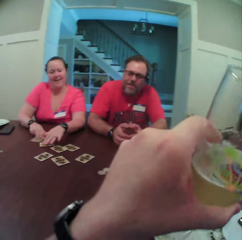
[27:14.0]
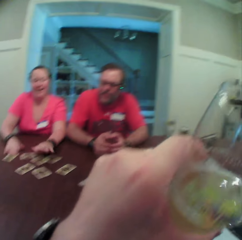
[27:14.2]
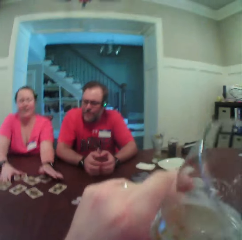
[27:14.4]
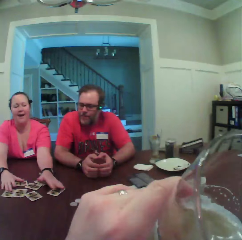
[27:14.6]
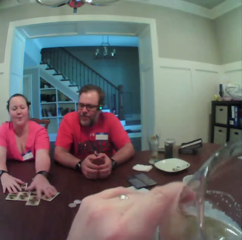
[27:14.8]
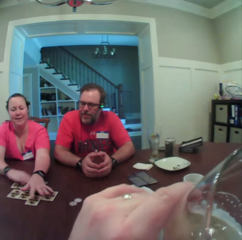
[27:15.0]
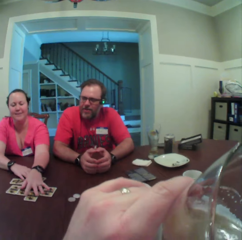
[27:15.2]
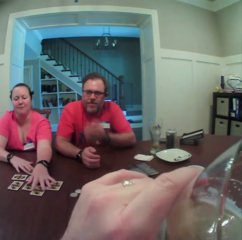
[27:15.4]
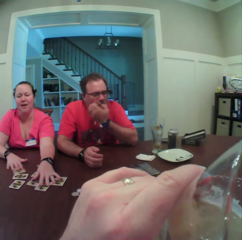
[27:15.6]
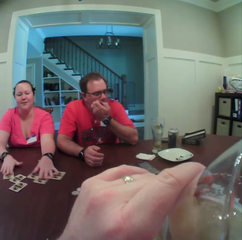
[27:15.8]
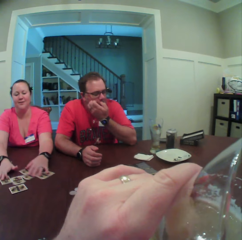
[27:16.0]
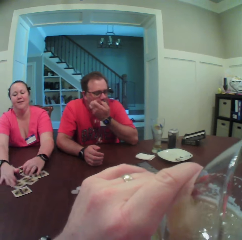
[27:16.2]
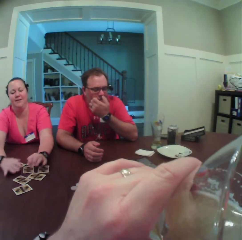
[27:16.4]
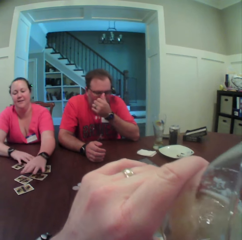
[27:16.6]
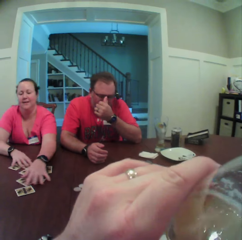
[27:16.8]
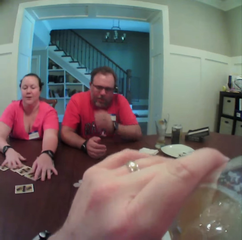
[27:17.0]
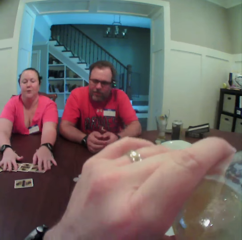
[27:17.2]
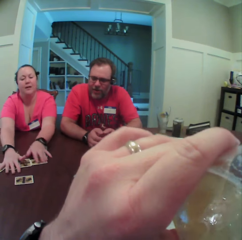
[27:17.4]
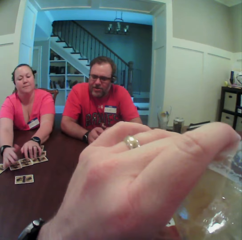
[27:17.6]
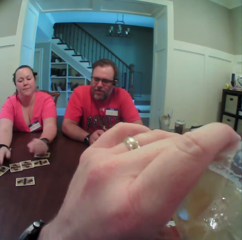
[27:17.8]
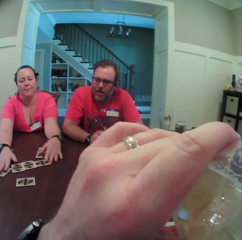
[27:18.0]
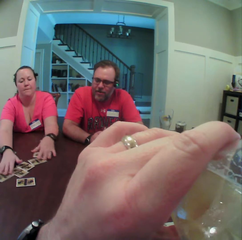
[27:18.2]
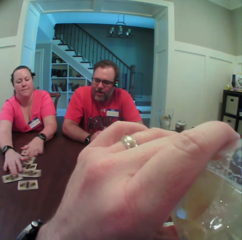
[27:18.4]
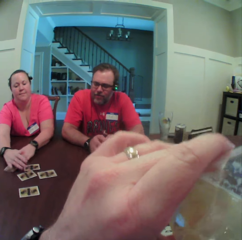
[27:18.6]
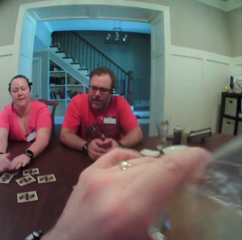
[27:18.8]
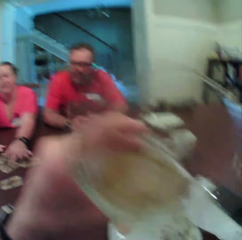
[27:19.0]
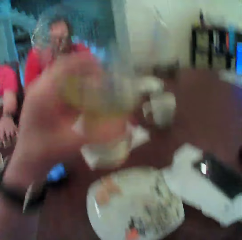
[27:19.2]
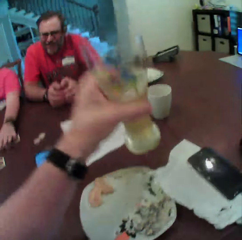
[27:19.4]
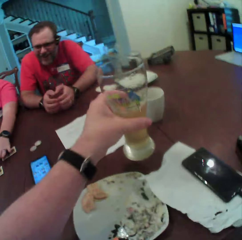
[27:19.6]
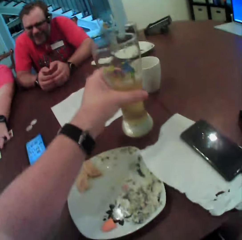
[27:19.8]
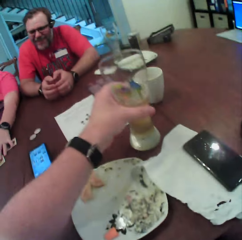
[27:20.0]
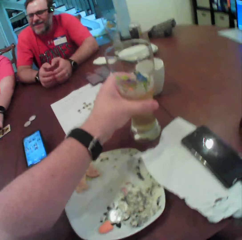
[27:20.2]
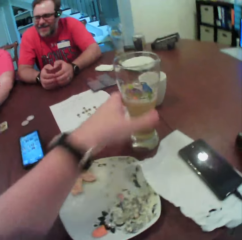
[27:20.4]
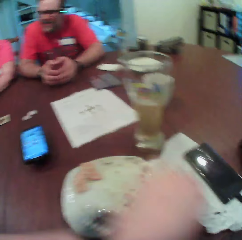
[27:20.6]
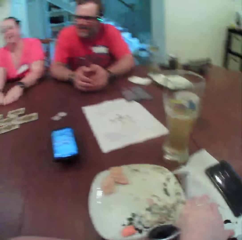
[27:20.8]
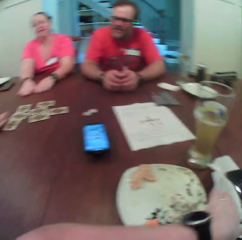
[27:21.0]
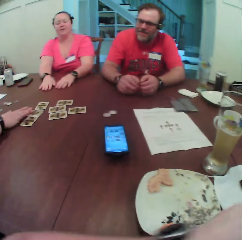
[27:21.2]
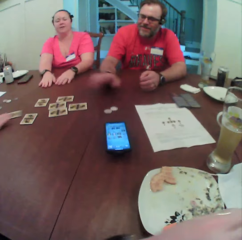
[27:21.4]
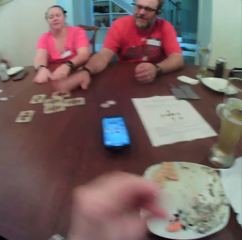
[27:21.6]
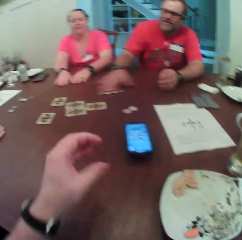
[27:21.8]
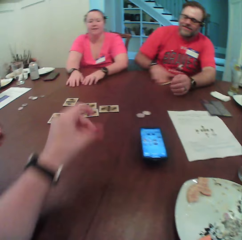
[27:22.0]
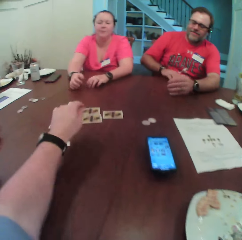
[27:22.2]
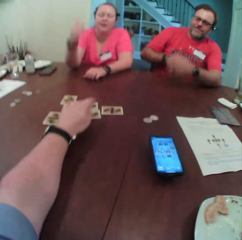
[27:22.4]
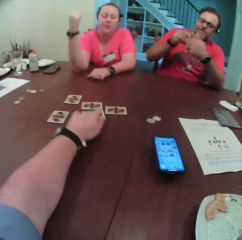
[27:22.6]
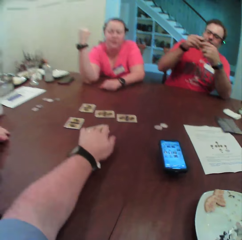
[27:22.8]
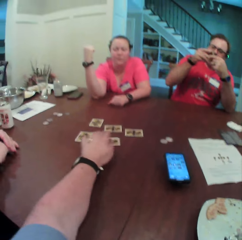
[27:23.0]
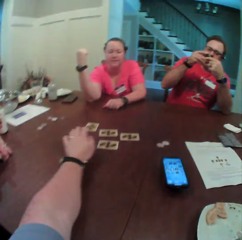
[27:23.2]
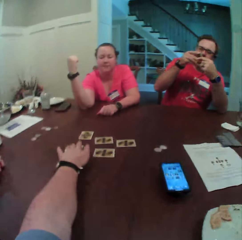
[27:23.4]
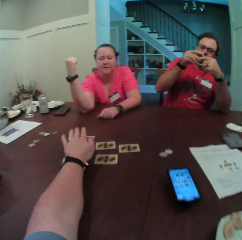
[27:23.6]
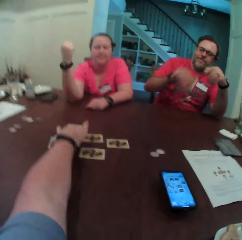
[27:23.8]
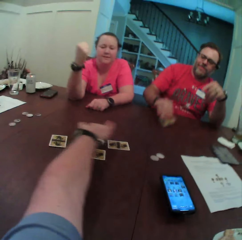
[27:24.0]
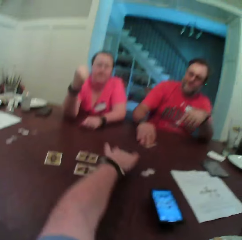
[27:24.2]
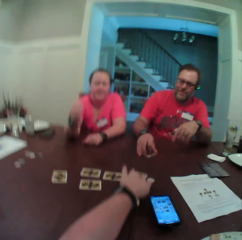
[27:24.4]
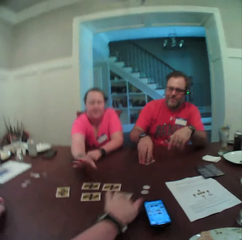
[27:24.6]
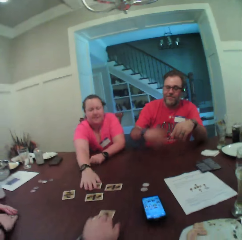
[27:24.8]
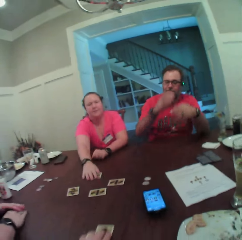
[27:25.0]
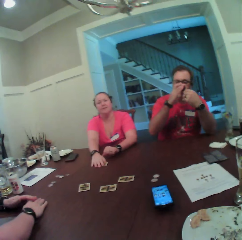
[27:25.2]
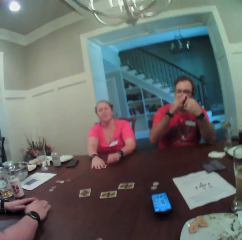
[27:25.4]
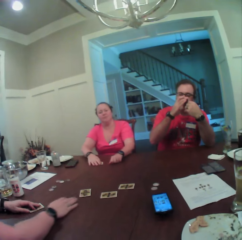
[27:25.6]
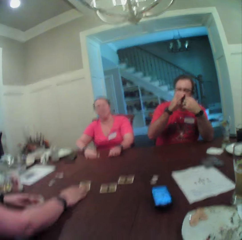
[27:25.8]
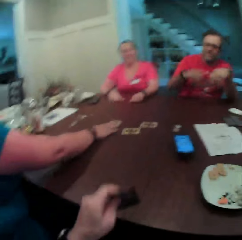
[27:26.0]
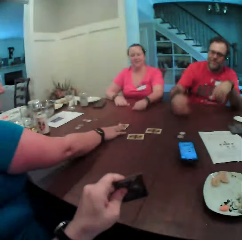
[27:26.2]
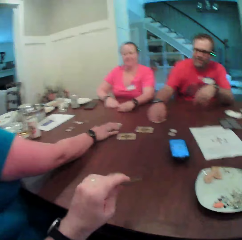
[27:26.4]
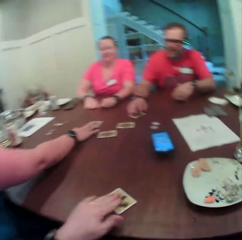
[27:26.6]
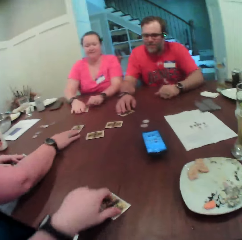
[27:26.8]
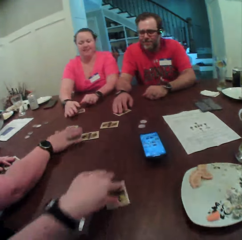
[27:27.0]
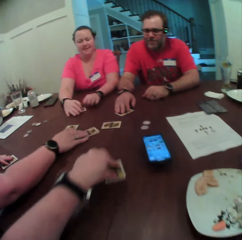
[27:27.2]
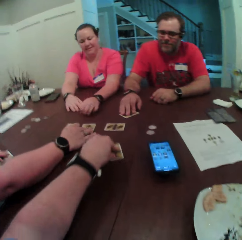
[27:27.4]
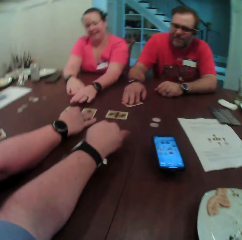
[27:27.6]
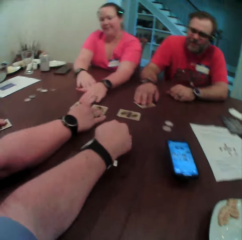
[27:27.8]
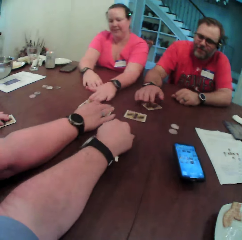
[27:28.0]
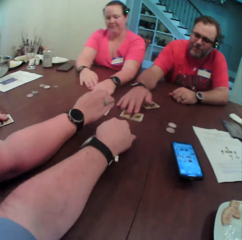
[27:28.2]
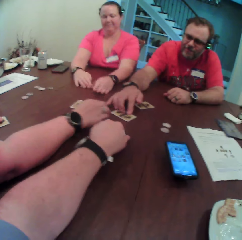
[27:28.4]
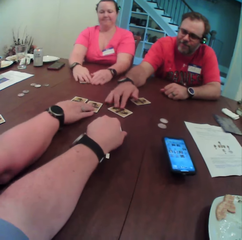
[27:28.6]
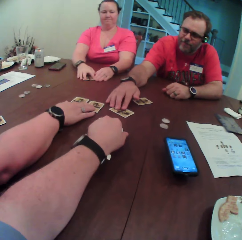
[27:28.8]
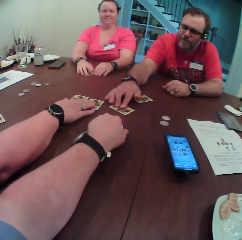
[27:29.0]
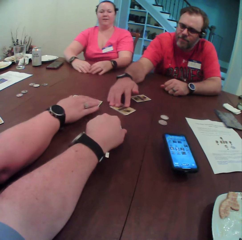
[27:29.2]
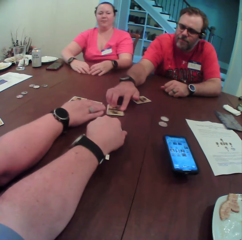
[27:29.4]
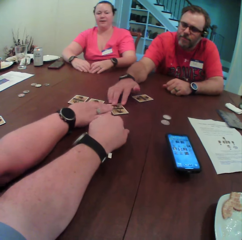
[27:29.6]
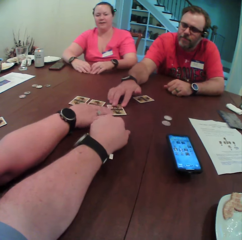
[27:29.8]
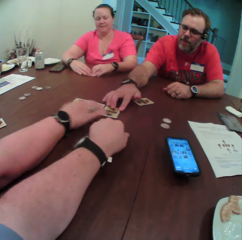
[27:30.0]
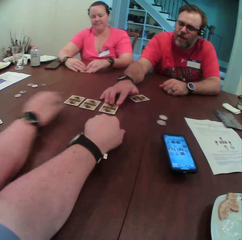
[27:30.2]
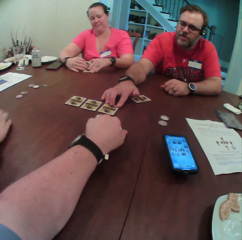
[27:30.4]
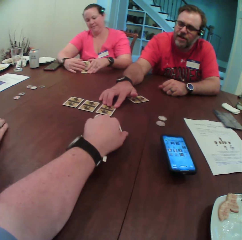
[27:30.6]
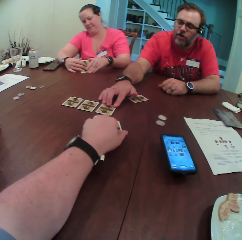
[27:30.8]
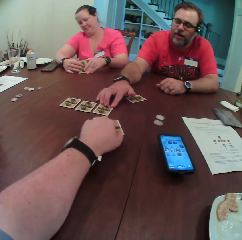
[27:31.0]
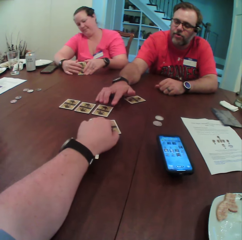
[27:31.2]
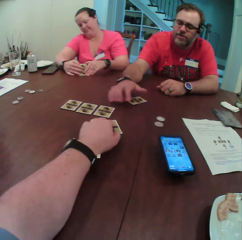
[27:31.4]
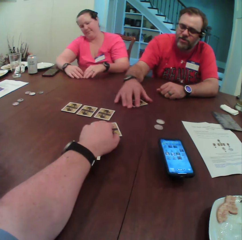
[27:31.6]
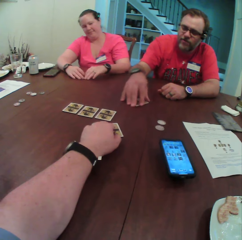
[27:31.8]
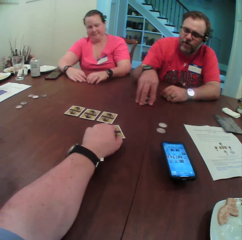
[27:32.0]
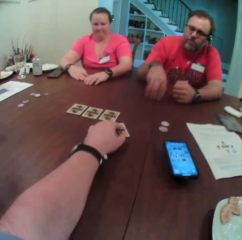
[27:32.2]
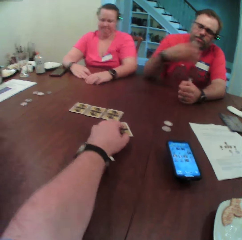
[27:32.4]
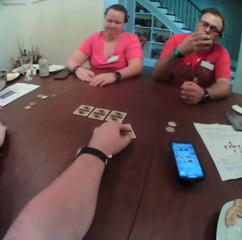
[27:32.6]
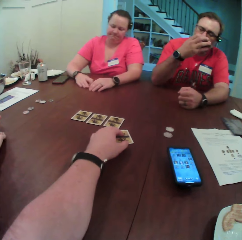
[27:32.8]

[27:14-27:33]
The camera wearer drinks from the beer glass with his left hand. He drinks from the beer glass with his left hand again. A woman turns cards. The camera wearer drops the beer glass on the table with his left hand. Another woman drags a card on the table with her right hand. A man drags the card on the table with his right hand and picks the card. The camera wearer touches the cards on the table with his left hand. He drags the card on the table with his left hand. The man puts the card on the table with his right hand. The first woman drags the card on the table with her right hand. The camera wearer picks the card. The first woman picks the card. The other woman touches the card on the table with her right hand and picks the card. The man drops the card on the table with his right hand. The camera wearer drops the card on the table with his left hand. He holds onto the card. The other woman touches the card on the table with her right hand and pushes the card to the middle of the table. The camera wearer pushes the card to the middle of the table. The first woman touches the card on the table with her left hand. The man touches the card on the table with his right hand, picks the card on the table with his right hand and touches the card from the table.

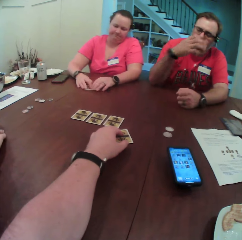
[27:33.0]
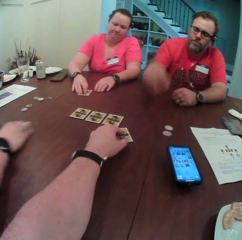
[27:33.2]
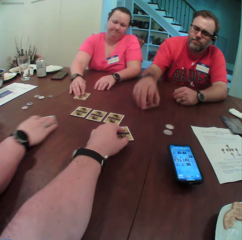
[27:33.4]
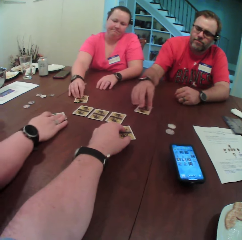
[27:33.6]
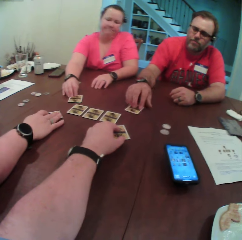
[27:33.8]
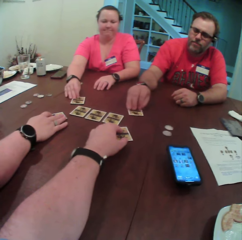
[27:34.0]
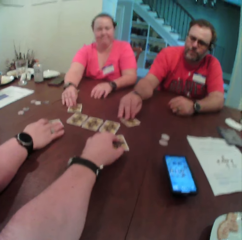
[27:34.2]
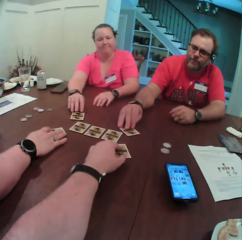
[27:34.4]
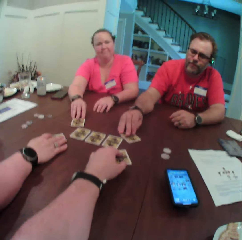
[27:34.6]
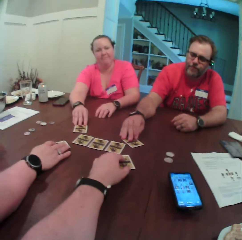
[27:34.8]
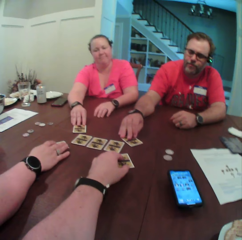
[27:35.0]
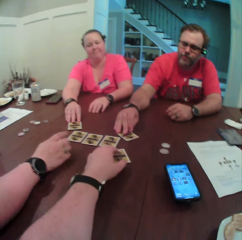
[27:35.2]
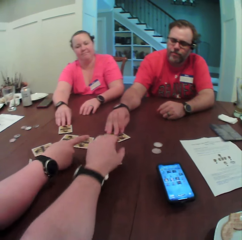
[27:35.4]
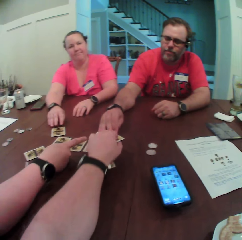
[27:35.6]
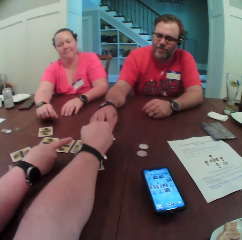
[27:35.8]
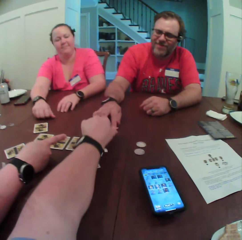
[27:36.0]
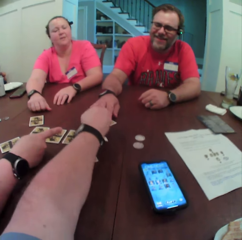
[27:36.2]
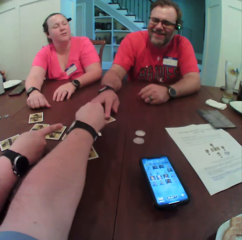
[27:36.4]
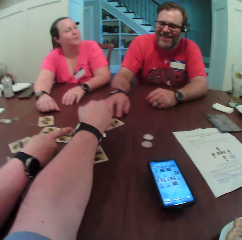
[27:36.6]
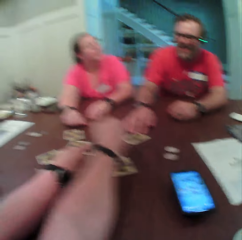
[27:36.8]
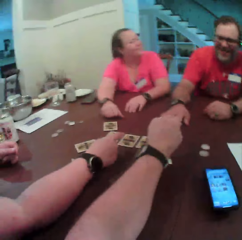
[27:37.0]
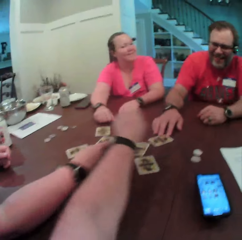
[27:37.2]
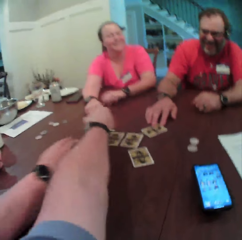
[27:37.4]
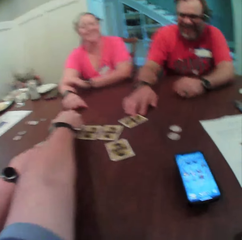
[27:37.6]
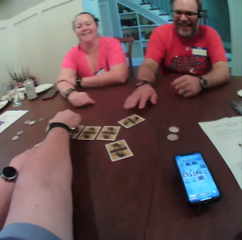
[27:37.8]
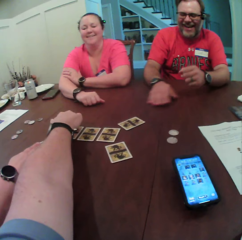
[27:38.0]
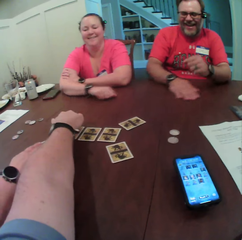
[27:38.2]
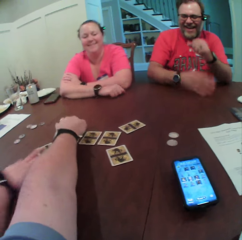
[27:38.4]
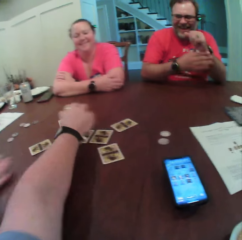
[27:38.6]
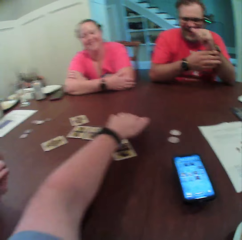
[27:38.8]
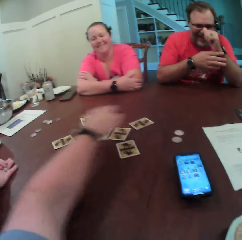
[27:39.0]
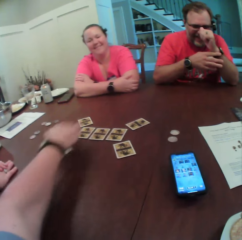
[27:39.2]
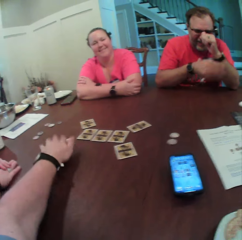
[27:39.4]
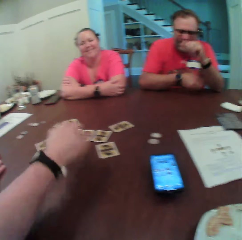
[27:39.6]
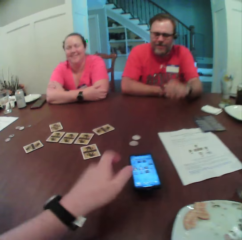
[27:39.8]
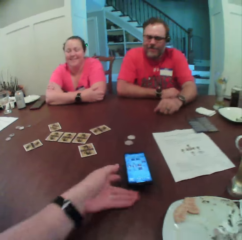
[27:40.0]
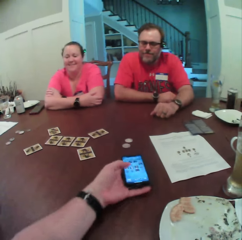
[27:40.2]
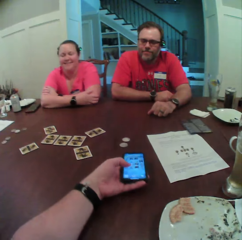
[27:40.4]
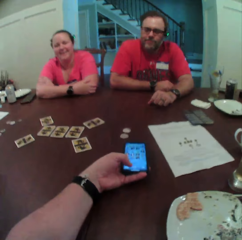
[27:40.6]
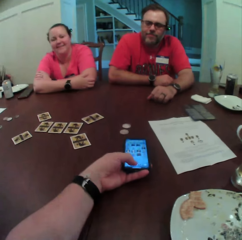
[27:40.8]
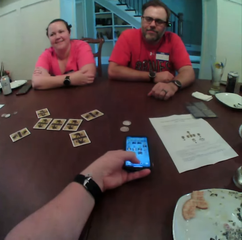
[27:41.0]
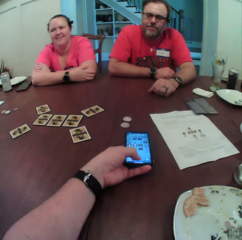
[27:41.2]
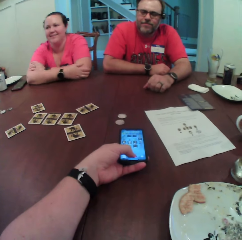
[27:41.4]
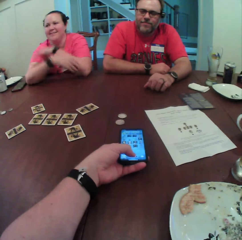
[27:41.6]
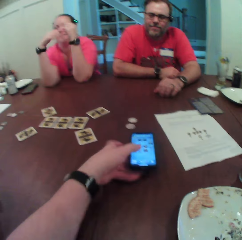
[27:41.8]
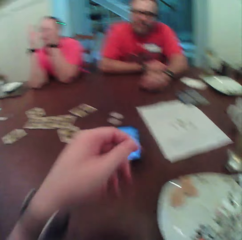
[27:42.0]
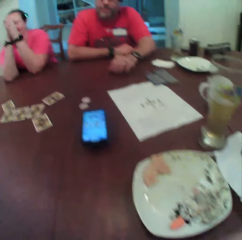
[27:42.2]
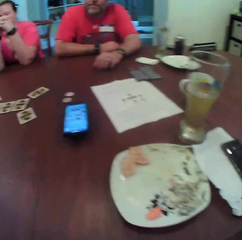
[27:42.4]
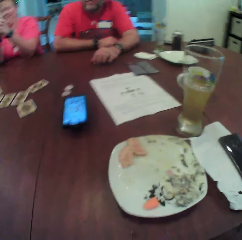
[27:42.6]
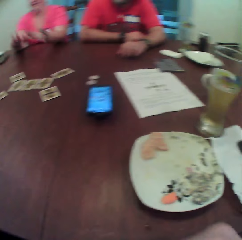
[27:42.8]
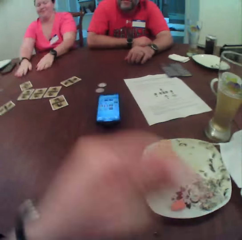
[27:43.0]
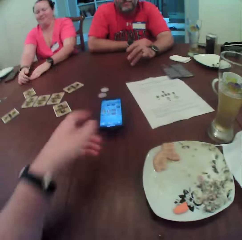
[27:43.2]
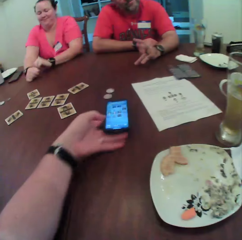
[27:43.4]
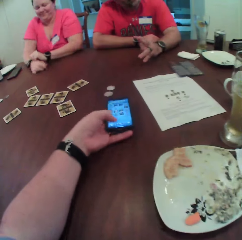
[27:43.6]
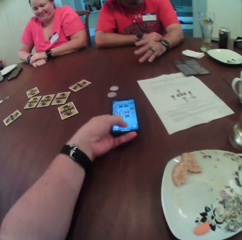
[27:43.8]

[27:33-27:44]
A woman drags the card on the table with her left hand. Another woman drags and touches the card on the table with her right hand. A man drops the card on the table with his right hand. The other woman picks the card. The first woman touches cards. The man touches the cards. The camera wearer picks the card and counts the cards on the table. He operates the mobile phone on the table with his left hand and holds the phone. The first woman folds her hands together. The camera wearer picks the phone. He presses the mobile phone on the table with his left hand.
